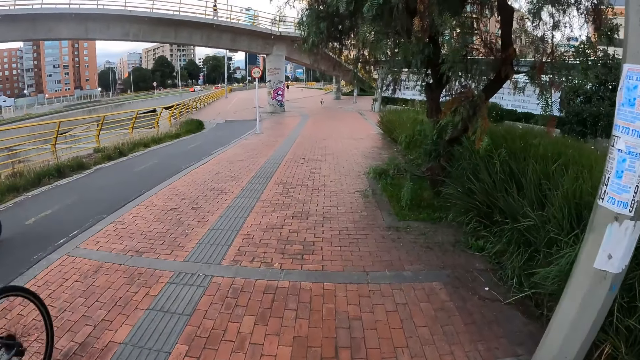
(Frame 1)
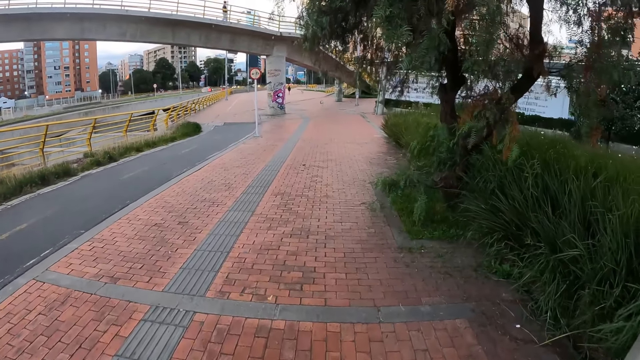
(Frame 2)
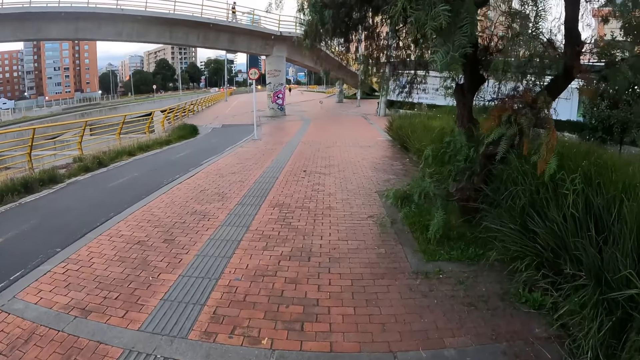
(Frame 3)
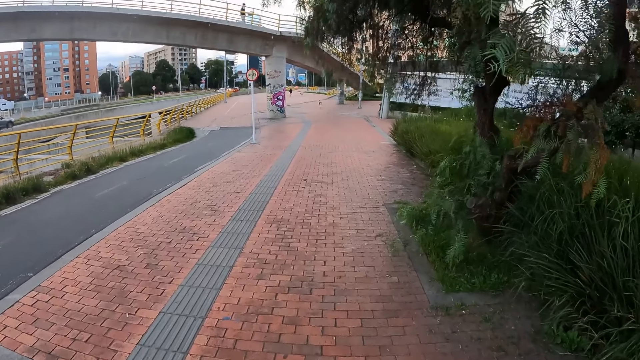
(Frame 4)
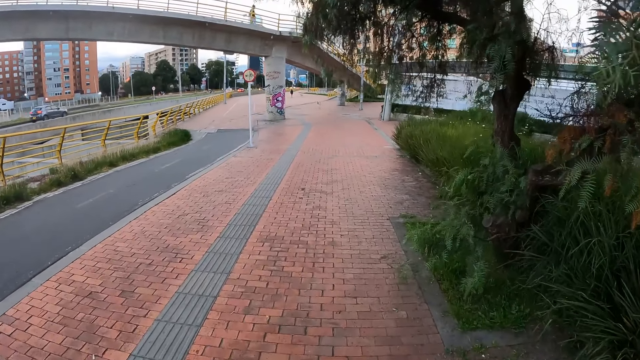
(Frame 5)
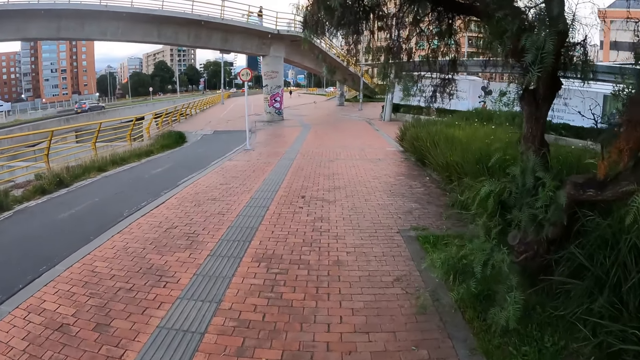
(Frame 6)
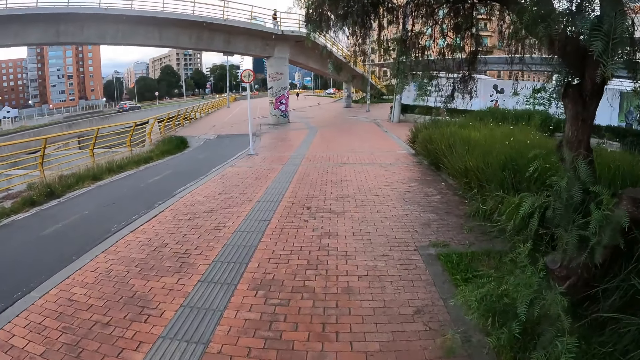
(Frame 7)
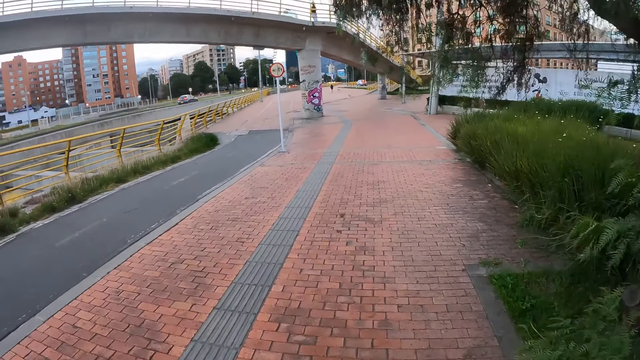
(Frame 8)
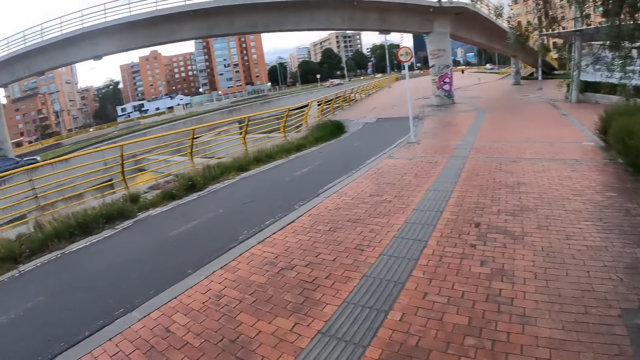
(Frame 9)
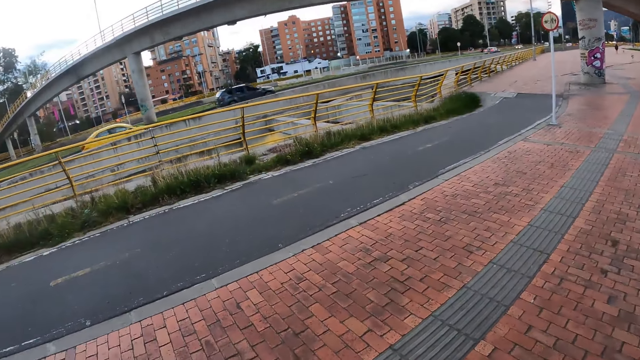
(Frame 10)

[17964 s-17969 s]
A bicycle rides past the camera wearer.

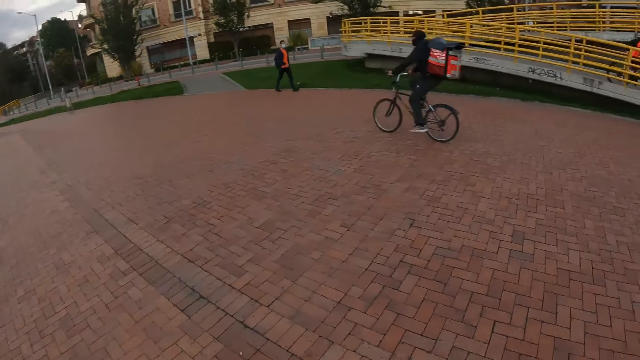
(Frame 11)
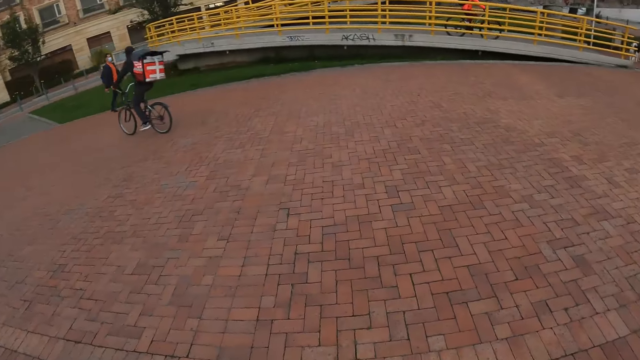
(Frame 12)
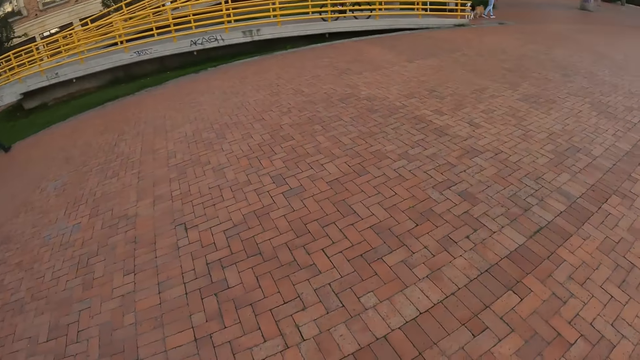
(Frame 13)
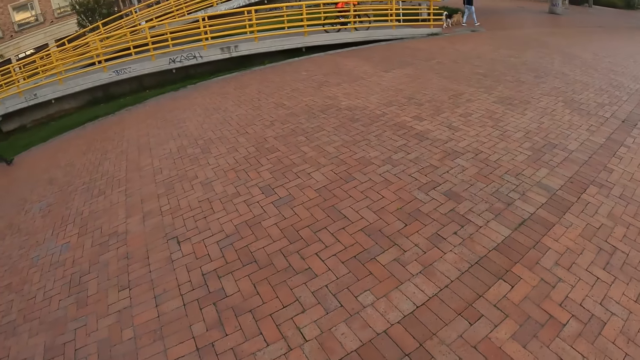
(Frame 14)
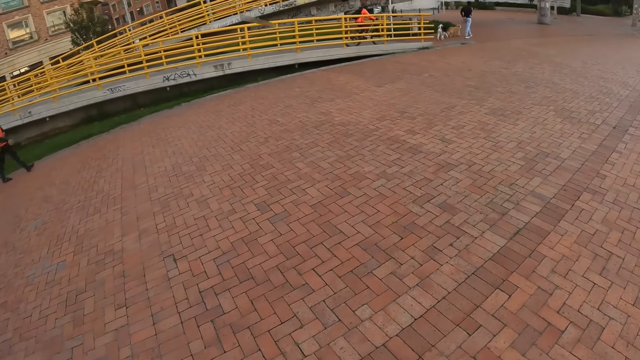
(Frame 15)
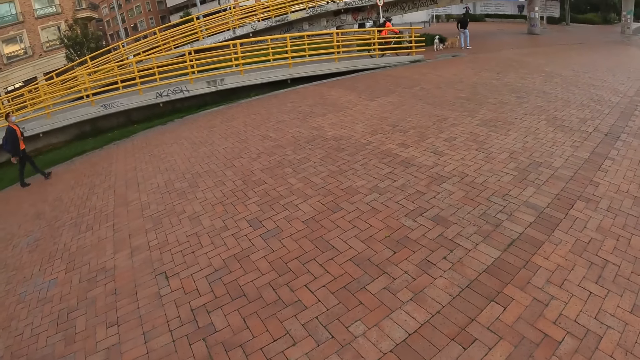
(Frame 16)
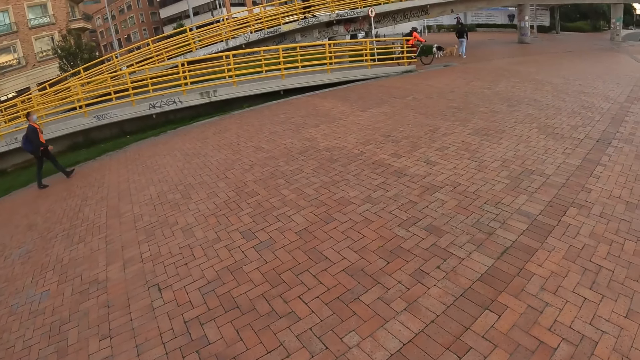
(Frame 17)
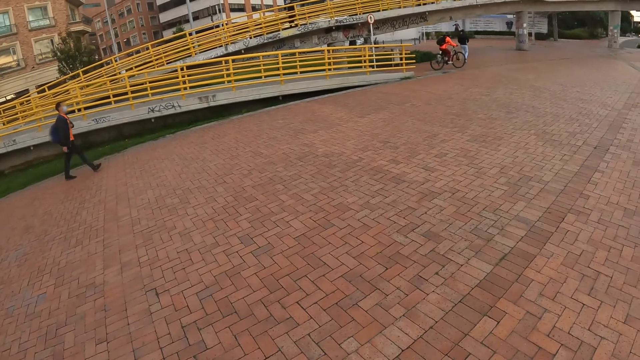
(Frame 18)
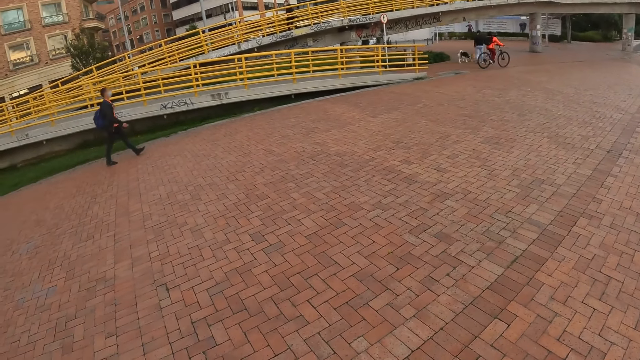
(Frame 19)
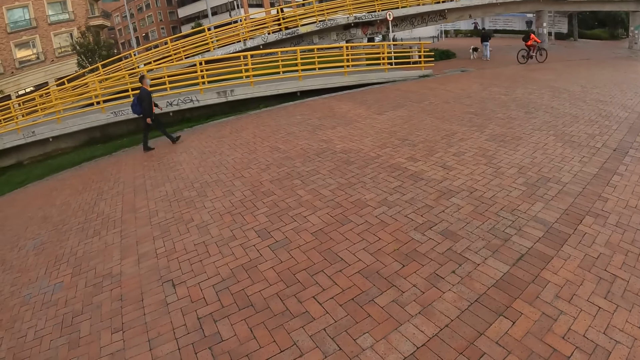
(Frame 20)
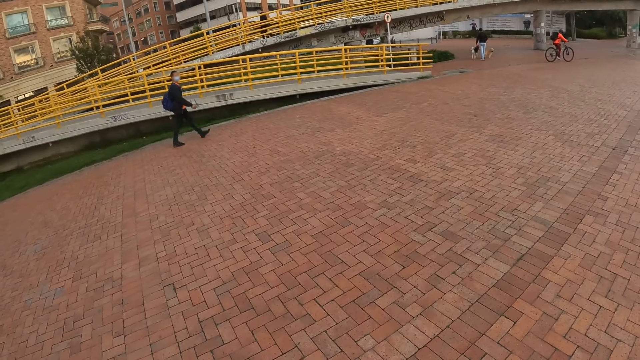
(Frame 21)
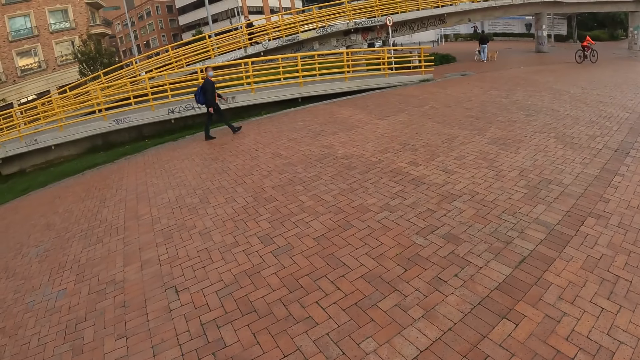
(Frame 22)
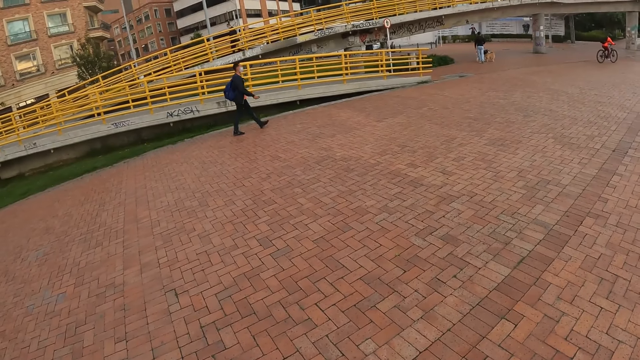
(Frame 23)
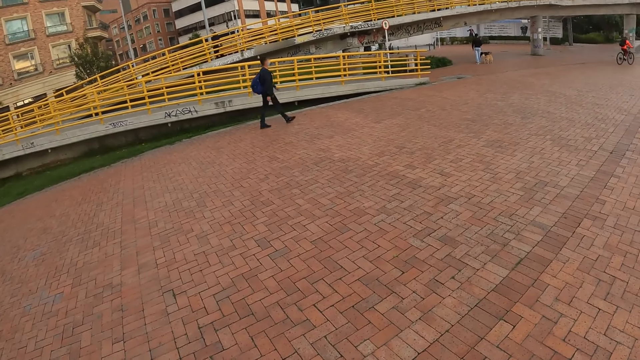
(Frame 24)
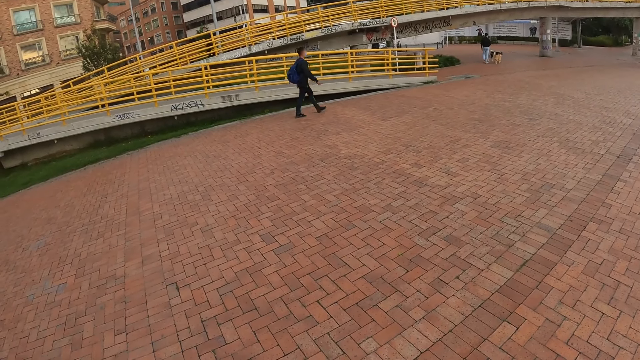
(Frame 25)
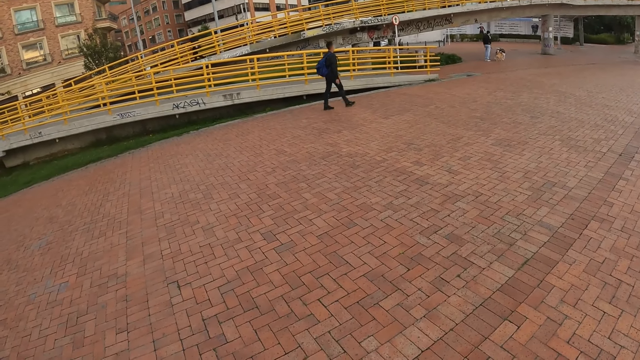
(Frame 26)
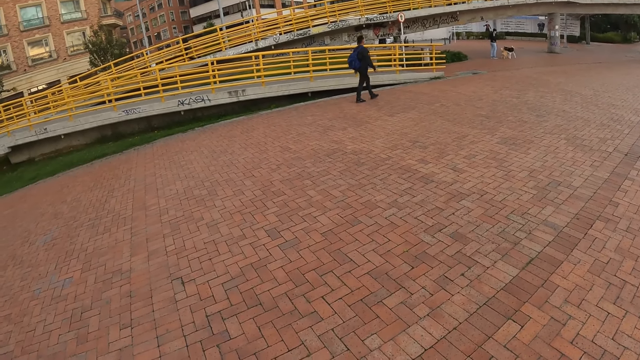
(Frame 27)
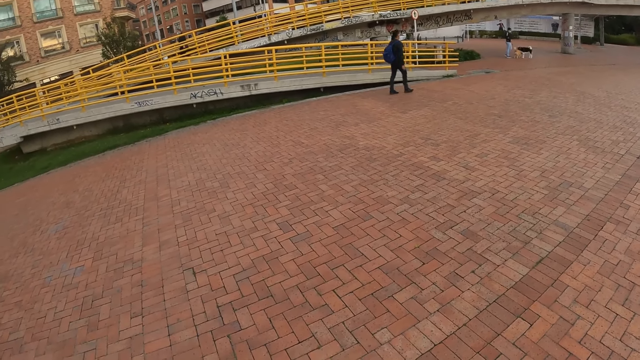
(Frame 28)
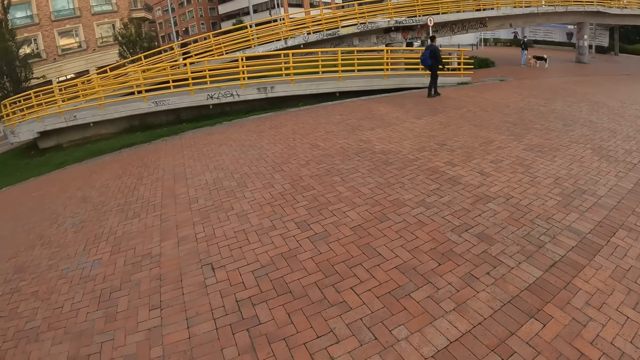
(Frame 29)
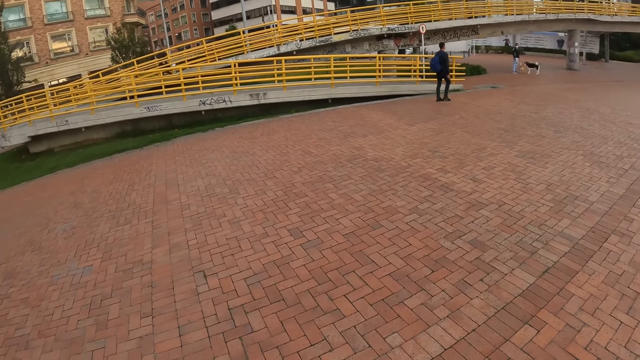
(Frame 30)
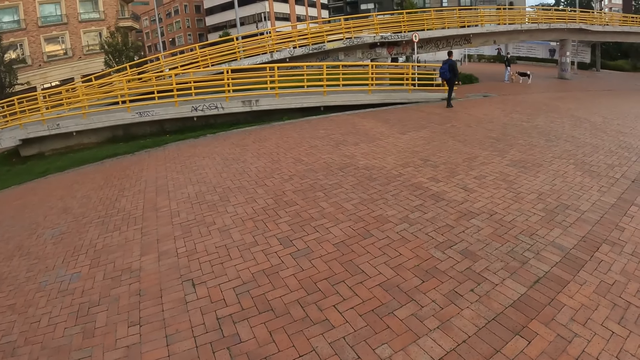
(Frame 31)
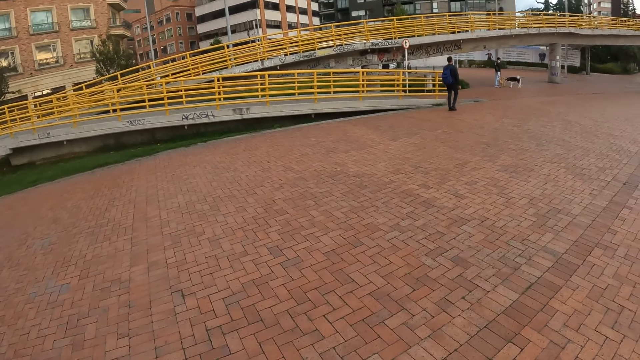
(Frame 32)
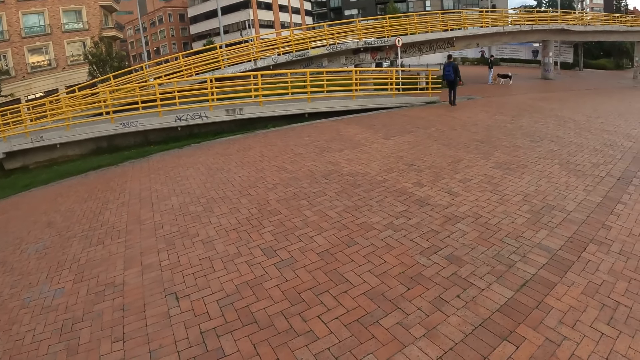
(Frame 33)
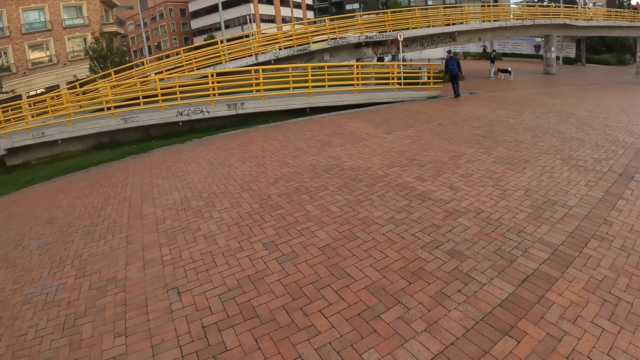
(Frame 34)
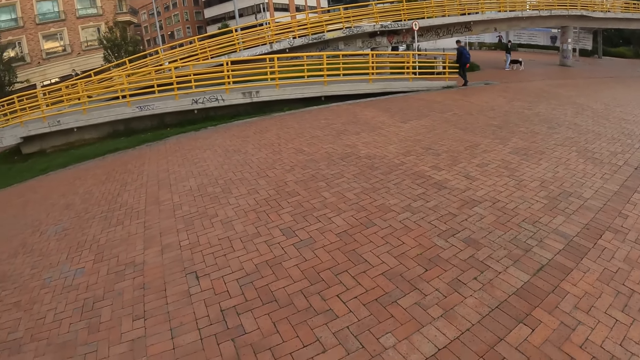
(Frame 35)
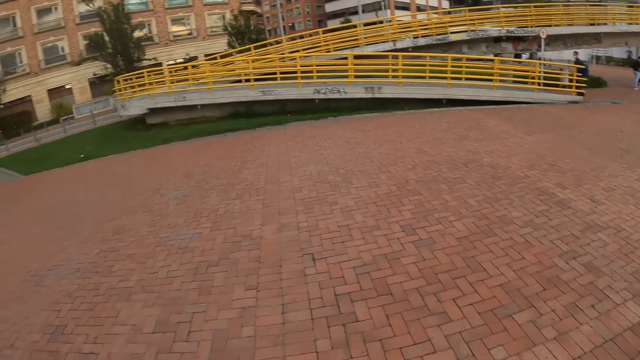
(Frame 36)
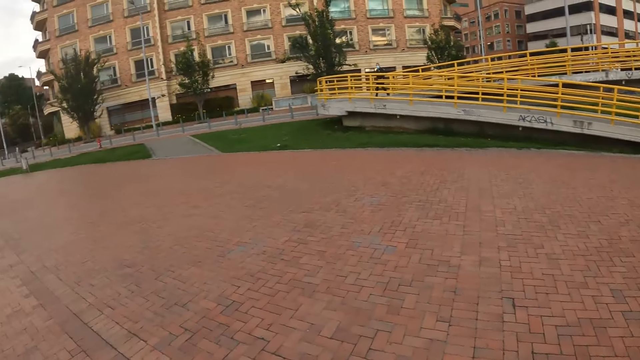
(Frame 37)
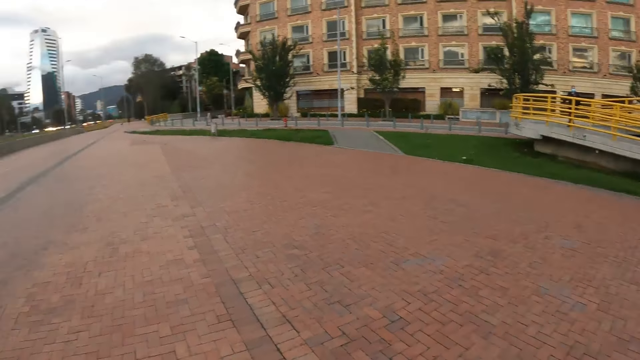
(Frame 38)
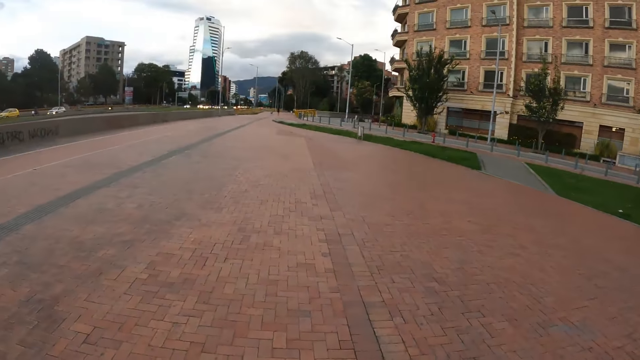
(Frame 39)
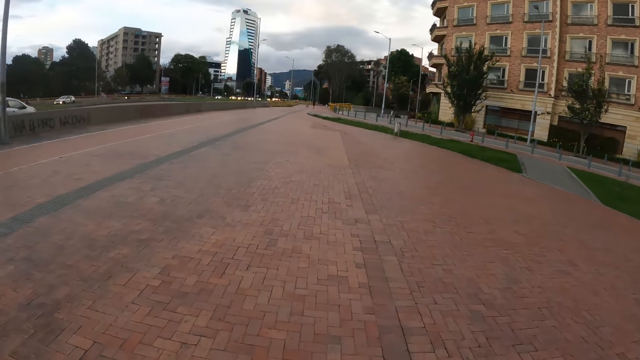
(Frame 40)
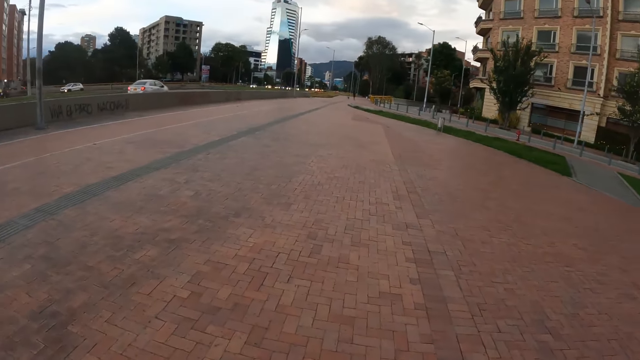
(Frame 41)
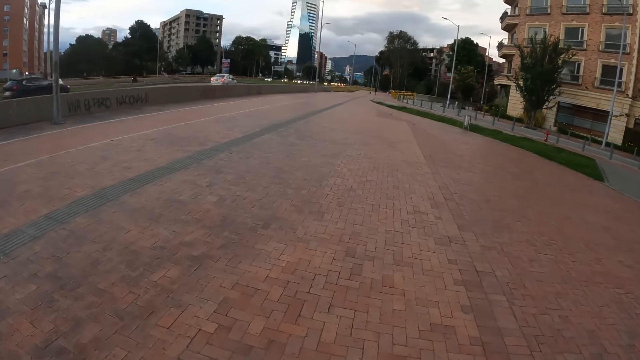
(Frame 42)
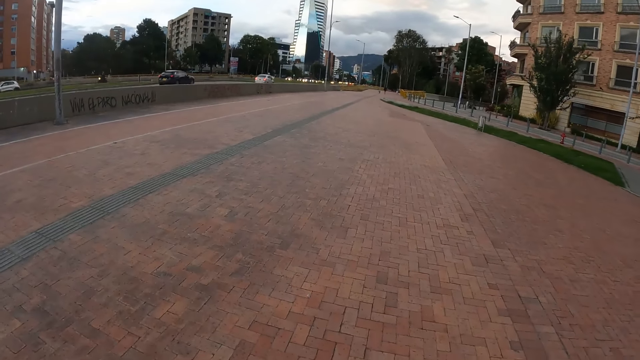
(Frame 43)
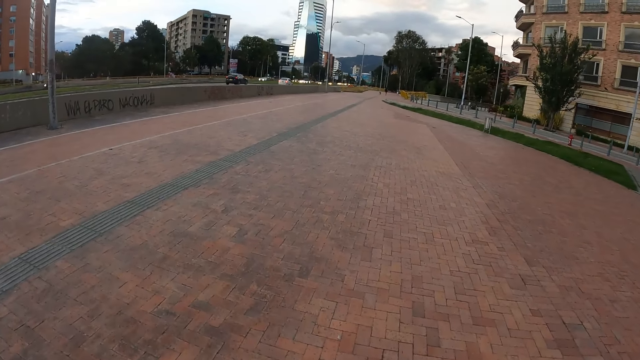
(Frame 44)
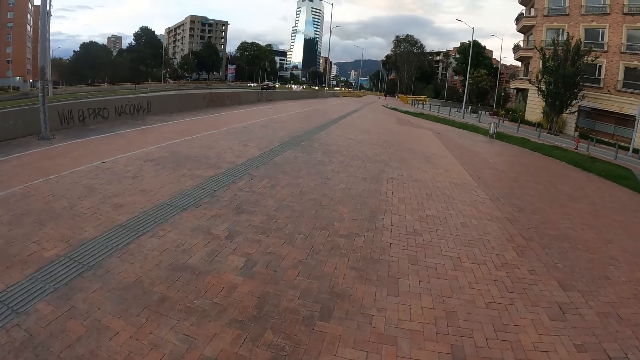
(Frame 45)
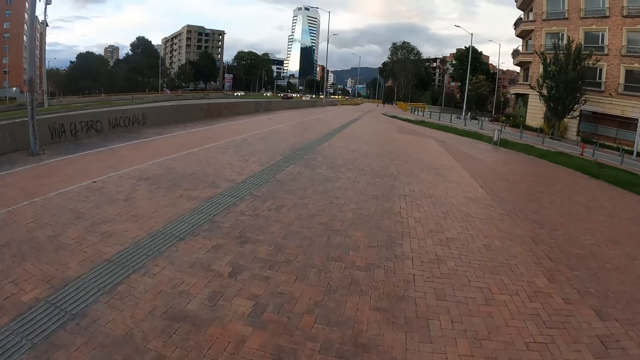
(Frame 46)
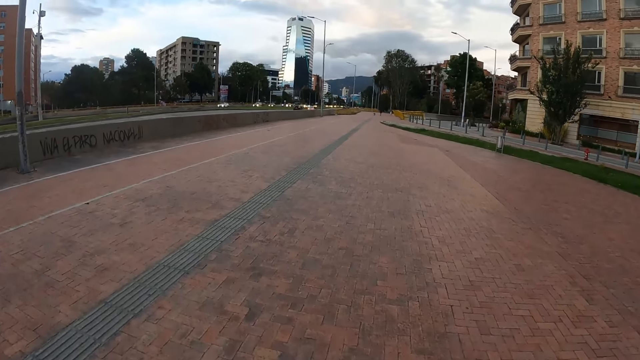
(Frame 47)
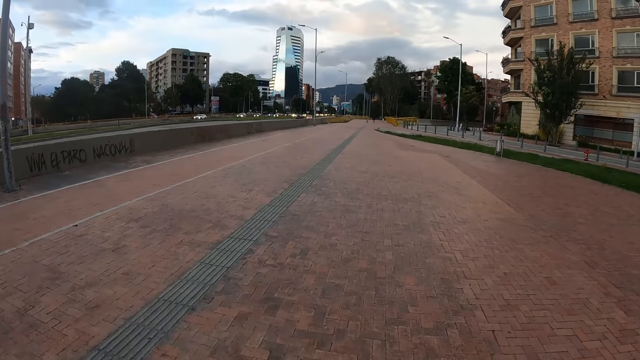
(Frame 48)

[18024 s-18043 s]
The camera wearer stops on the road. They stare around the road. They walk on the road.
